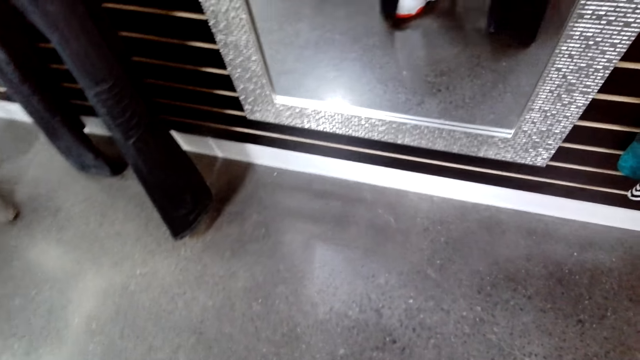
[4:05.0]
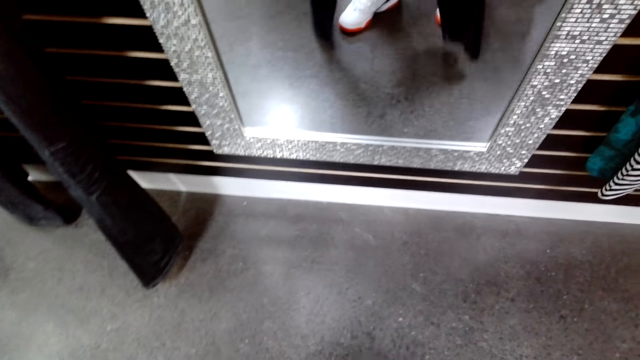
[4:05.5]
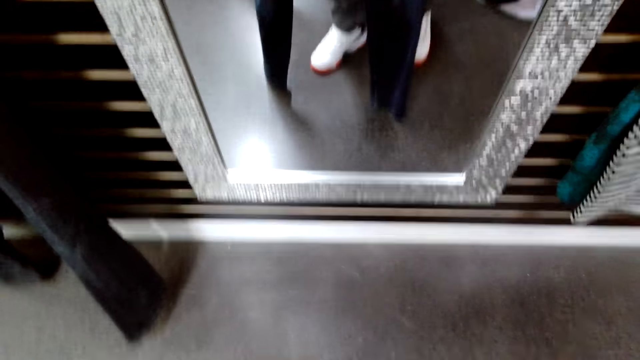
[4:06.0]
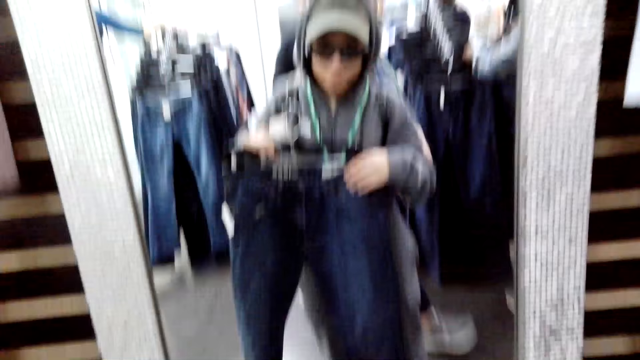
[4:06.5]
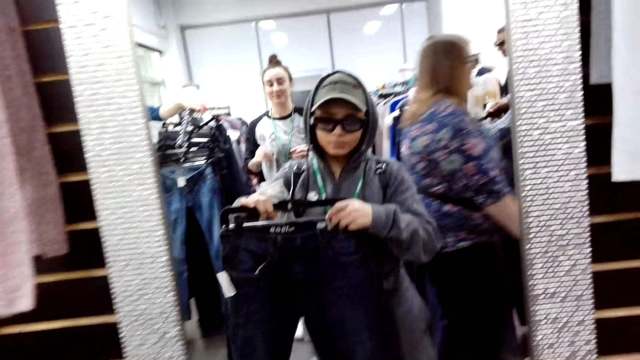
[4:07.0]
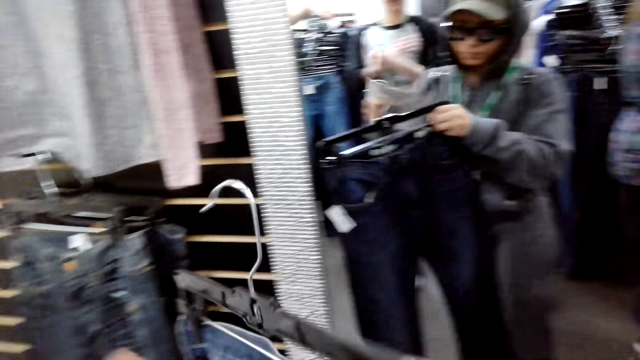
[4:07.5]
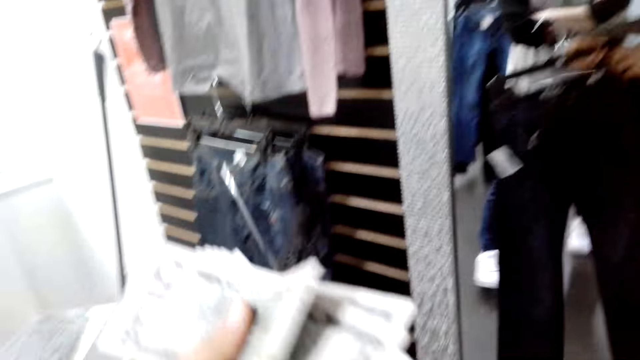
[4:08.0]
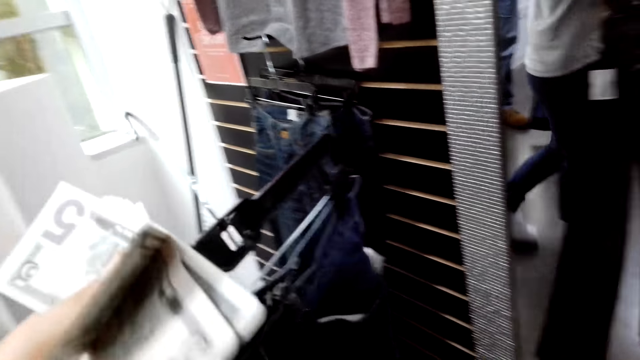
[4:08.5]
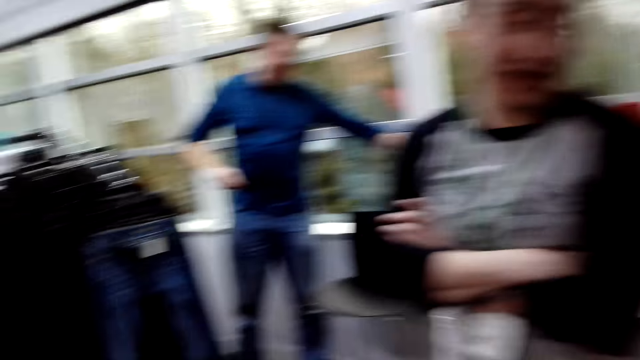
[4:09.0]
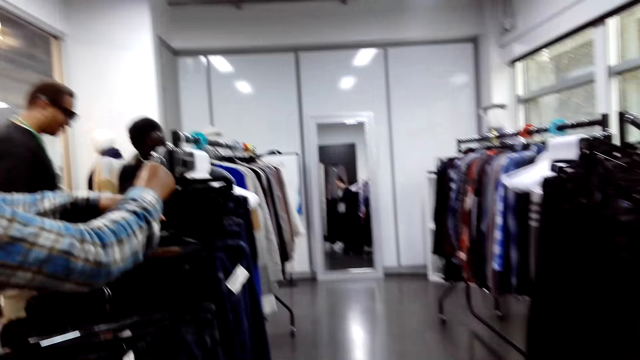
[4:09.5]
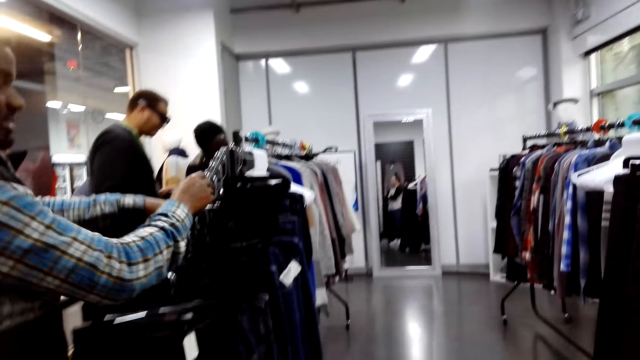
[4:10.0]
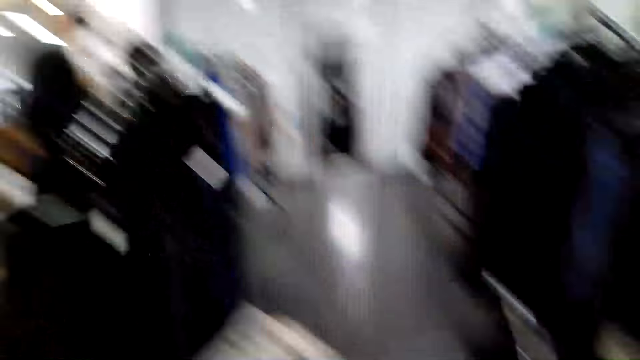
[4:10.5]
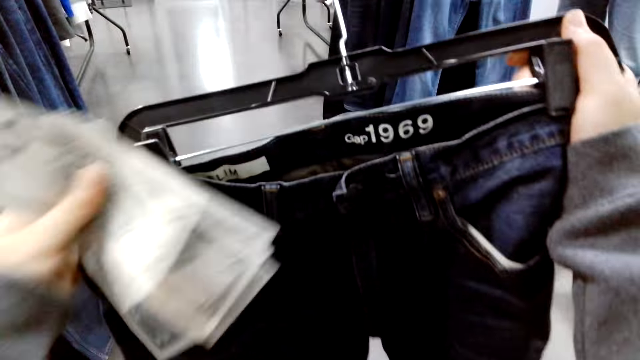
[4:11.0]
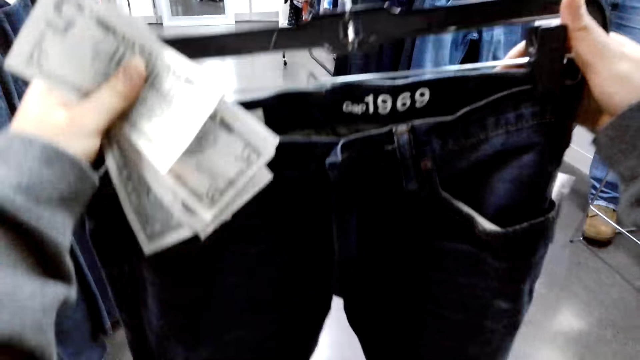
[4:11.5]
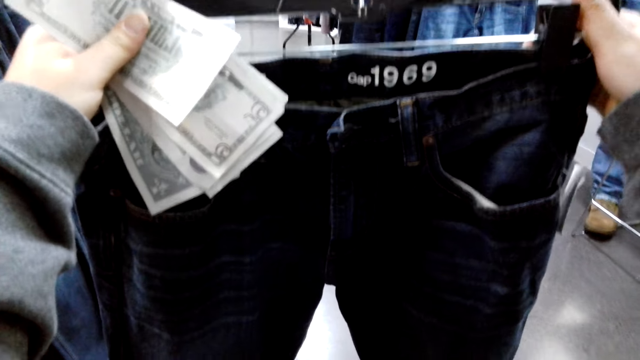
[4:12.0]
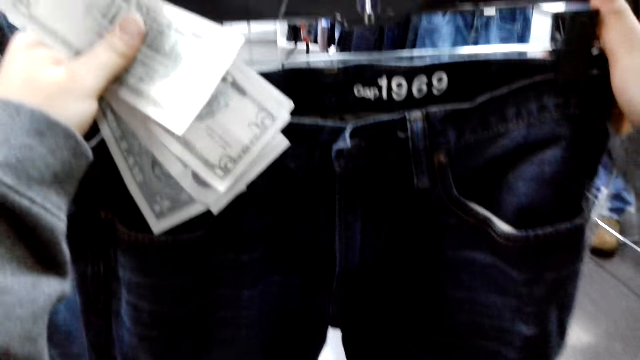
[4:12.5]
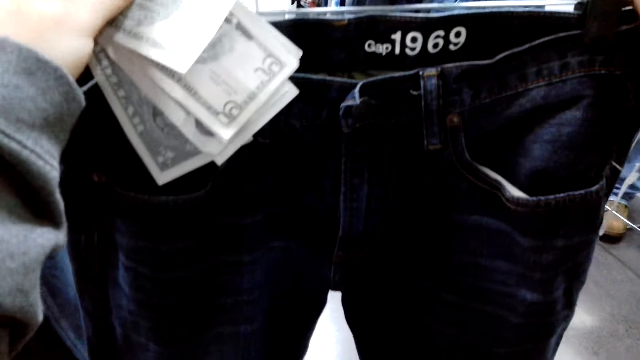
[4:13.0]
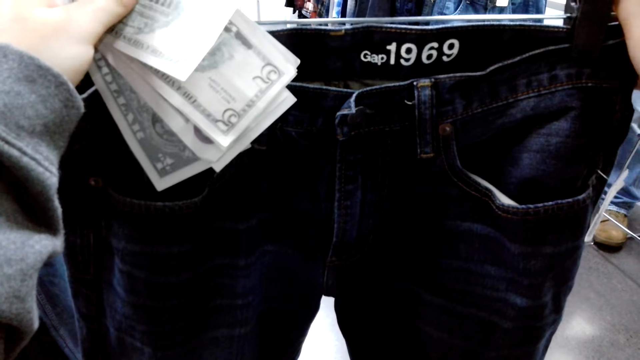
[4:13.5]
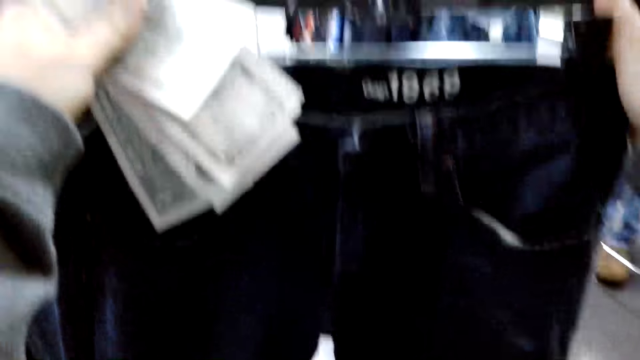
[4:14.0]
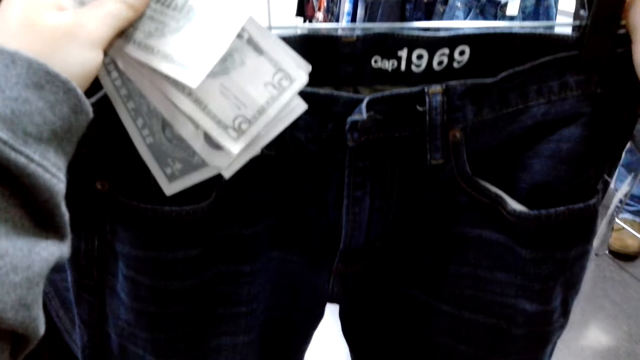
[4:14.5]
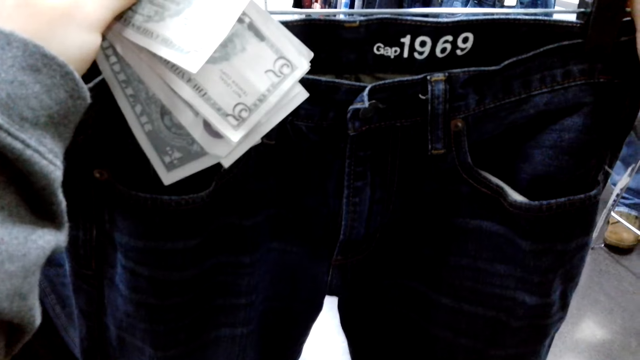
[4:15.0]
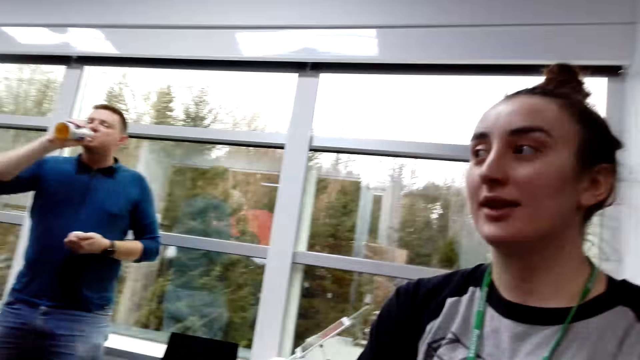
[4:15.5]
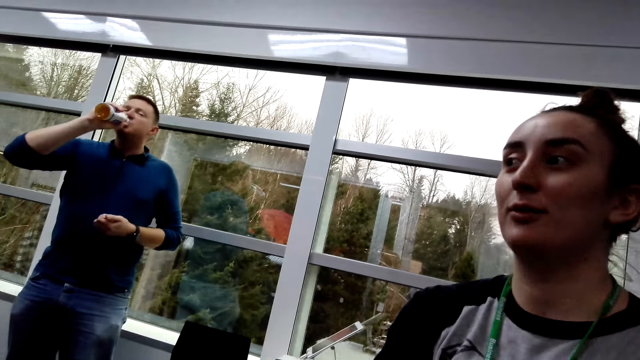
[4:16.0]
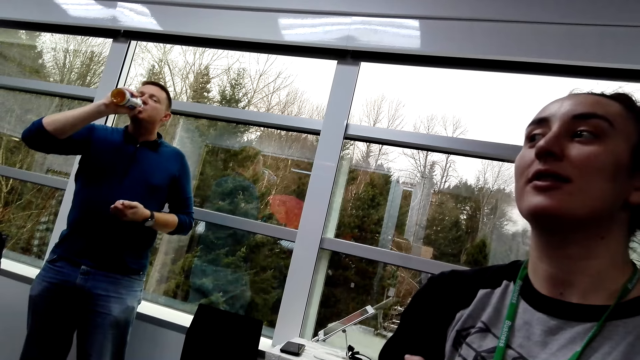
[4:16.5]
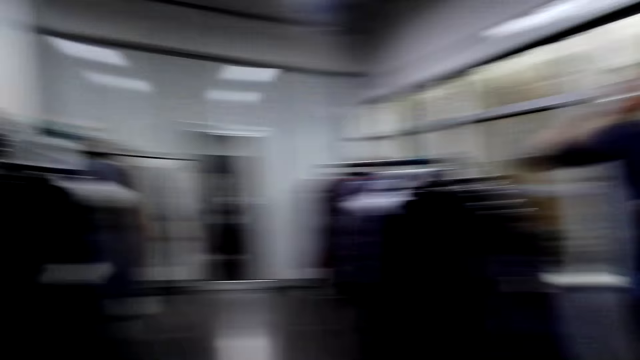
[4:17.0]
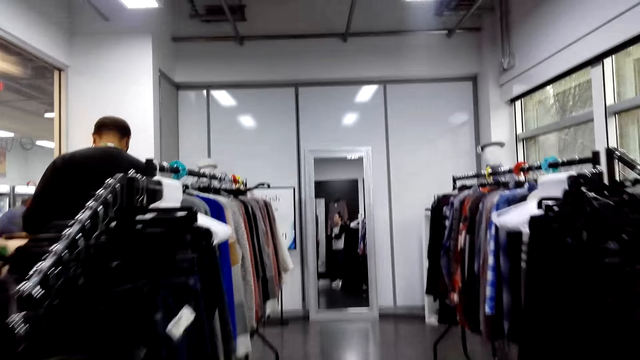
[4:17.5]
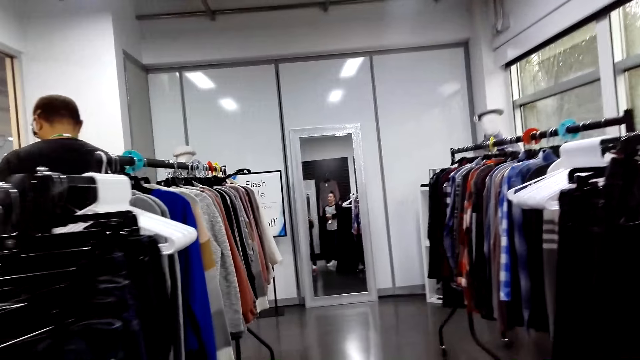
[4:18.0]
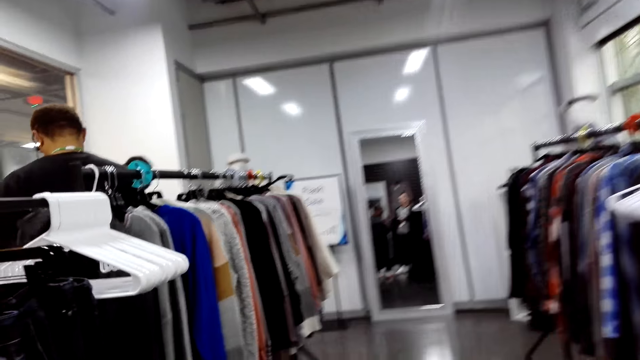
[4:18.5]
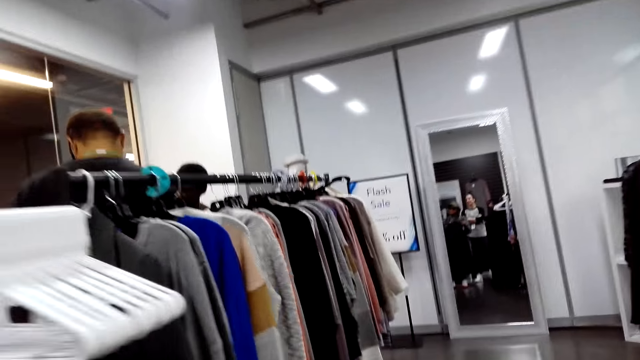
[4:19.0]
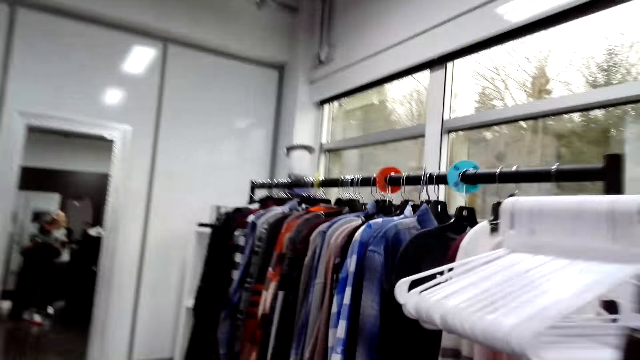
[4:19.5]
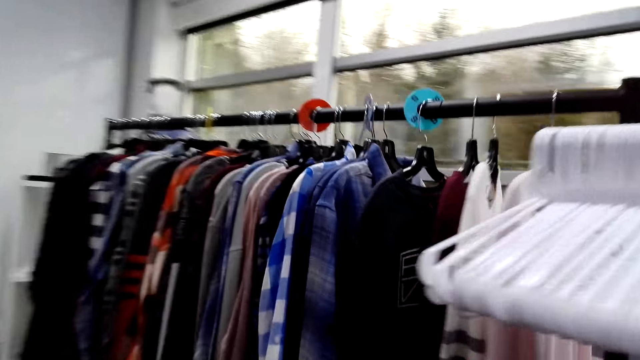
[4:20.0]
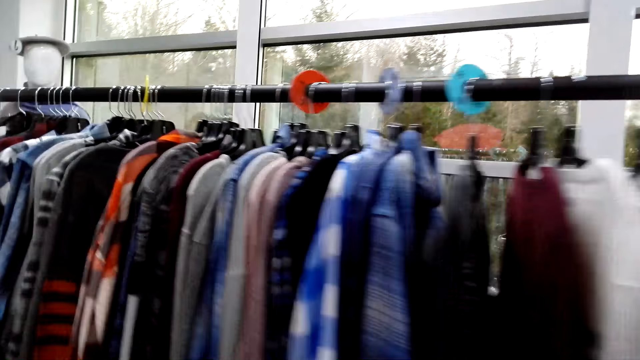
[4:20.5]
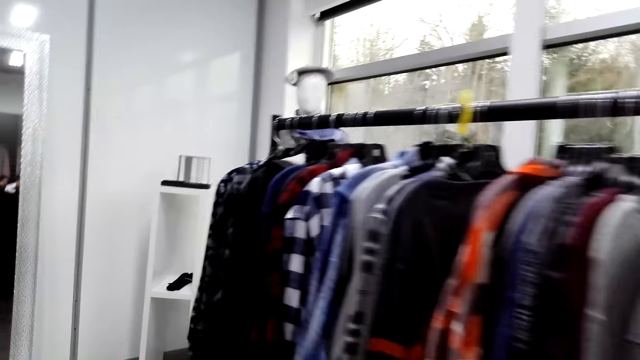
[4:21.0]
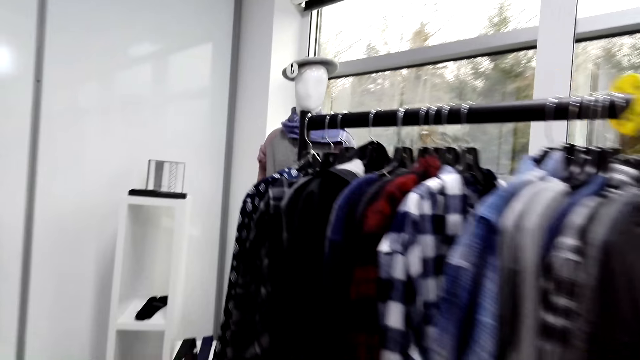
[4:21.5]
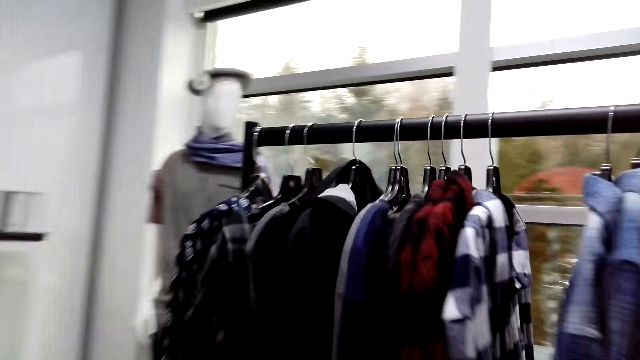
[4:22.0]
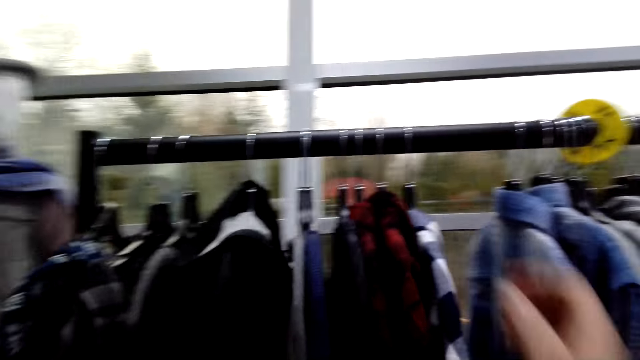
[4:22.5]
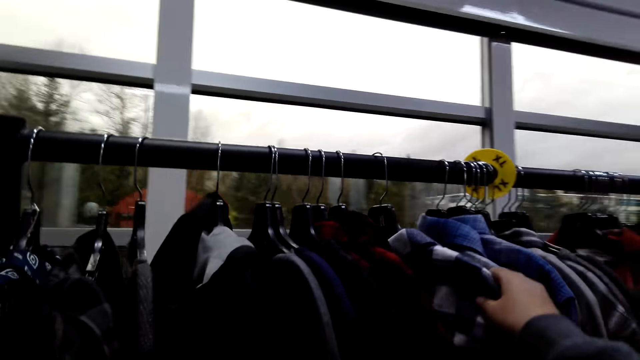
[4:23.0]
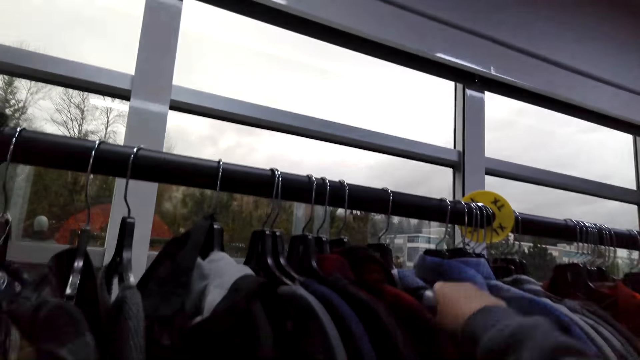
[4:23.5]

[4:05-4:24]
A lady walks towards the camera wearer. The camera wearer looks around. They hold up the trouser. A man drinks something. The lady stands beside the camera wearer. The lady talks to the camera wearer. The camera wearer looks around. They walk around the shop. They pick a shirt.

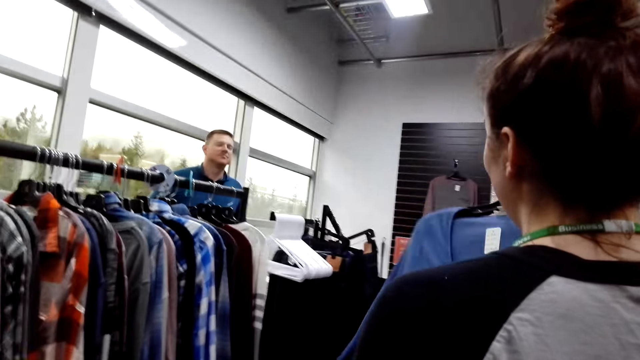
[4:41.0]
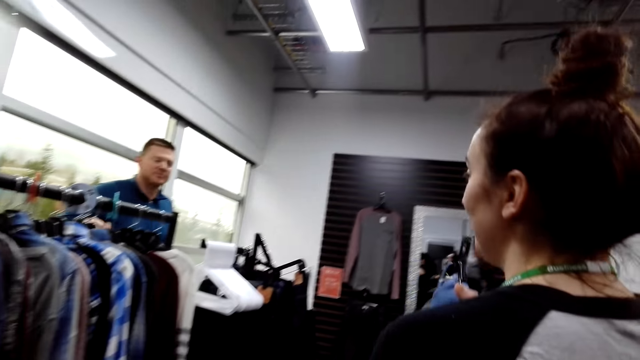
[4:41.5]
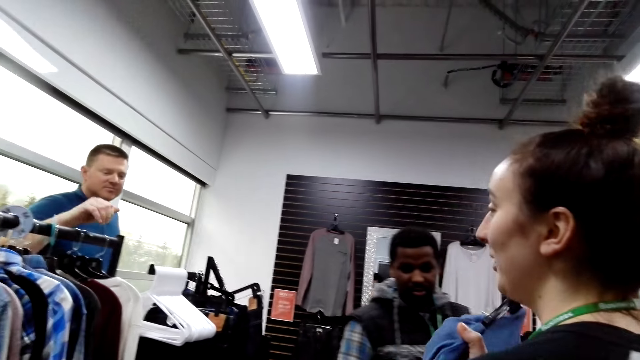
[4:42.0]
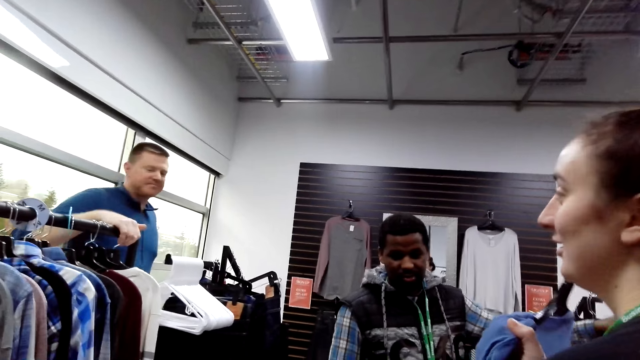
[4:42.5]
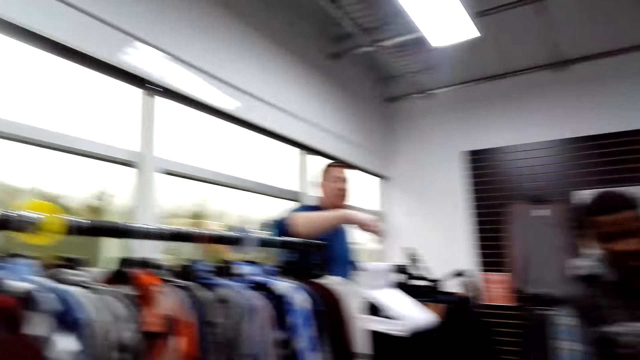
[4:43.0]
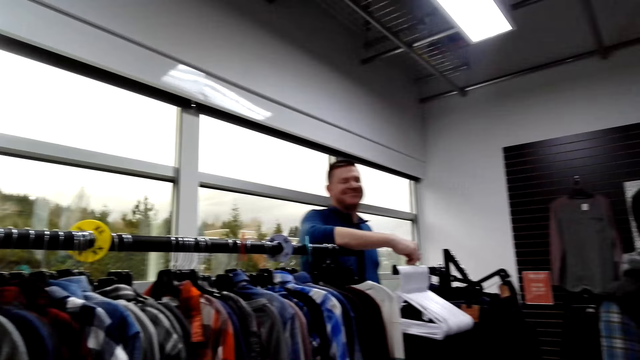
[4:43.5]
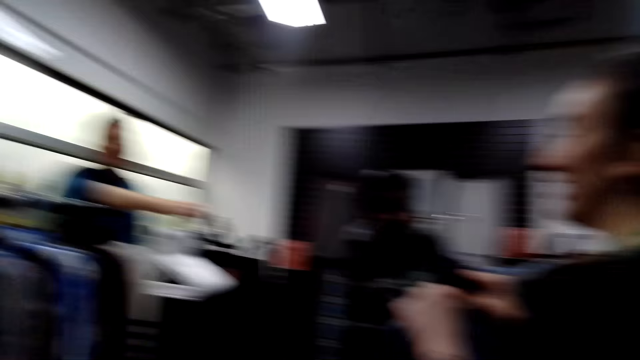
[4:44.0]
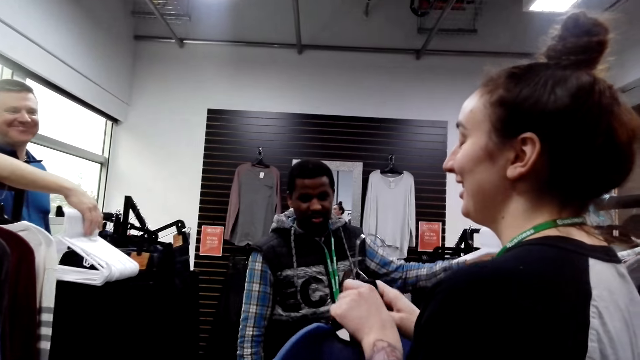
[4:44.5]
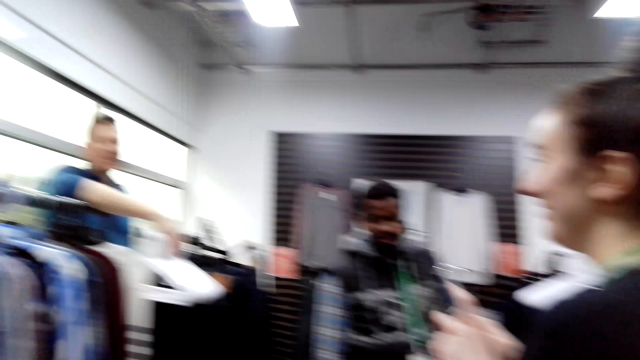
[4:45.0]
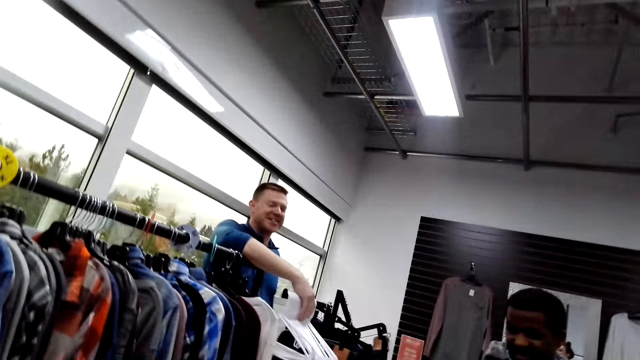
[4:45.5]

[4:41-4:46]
A lady converses with a man. Another man looks at the sweater. The lady holds the sweater in her hand. The camera wearer looks around.
